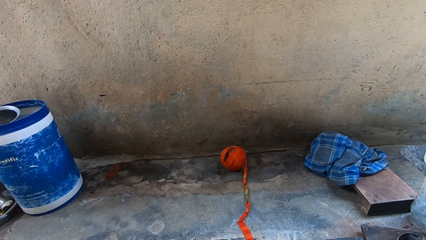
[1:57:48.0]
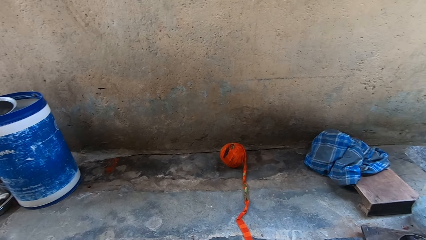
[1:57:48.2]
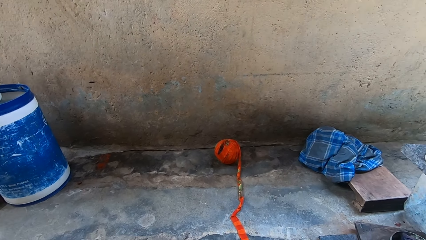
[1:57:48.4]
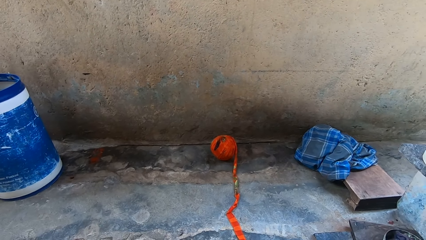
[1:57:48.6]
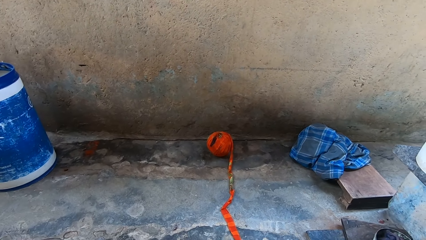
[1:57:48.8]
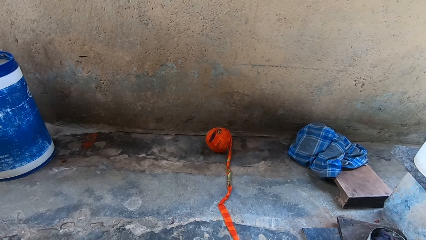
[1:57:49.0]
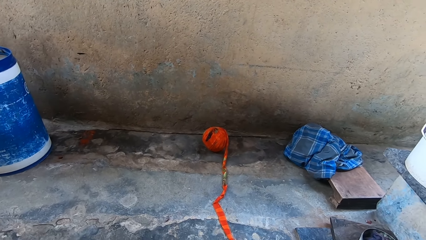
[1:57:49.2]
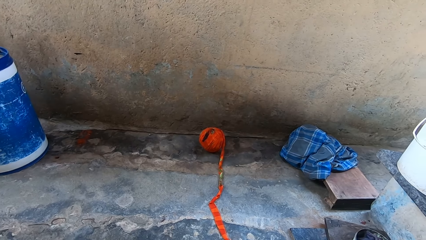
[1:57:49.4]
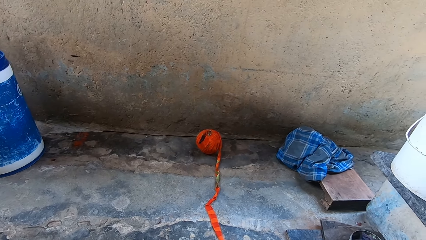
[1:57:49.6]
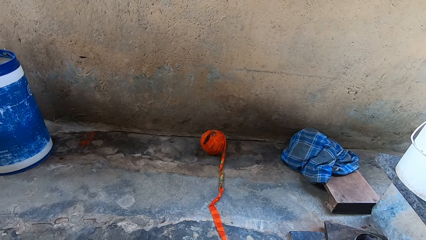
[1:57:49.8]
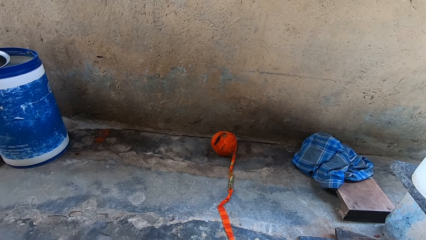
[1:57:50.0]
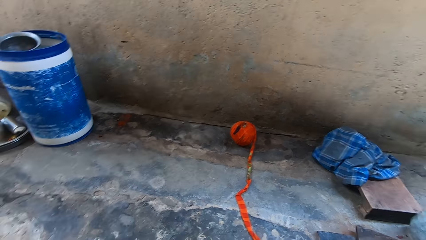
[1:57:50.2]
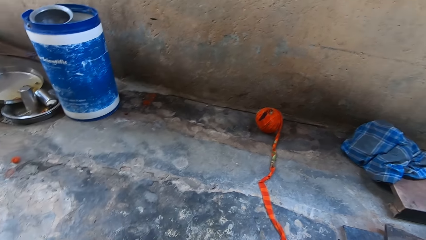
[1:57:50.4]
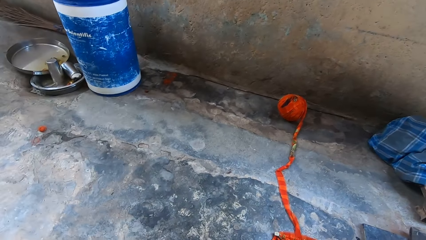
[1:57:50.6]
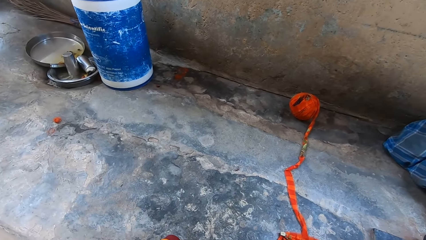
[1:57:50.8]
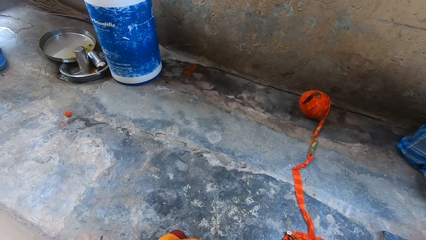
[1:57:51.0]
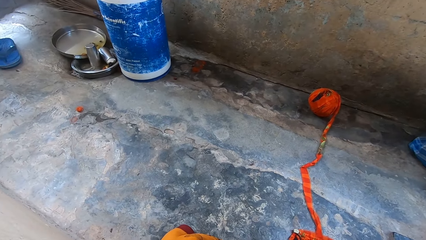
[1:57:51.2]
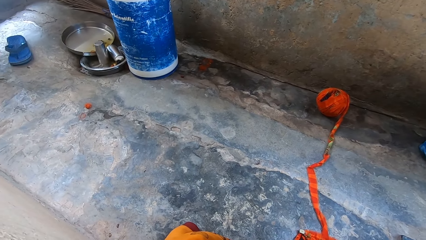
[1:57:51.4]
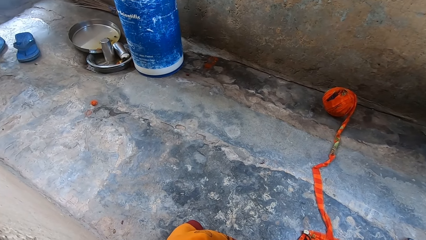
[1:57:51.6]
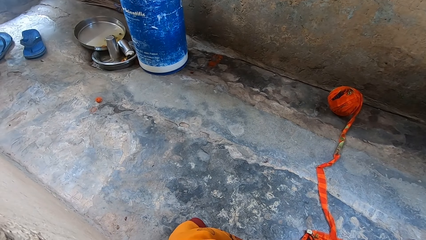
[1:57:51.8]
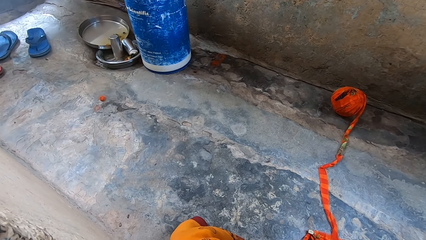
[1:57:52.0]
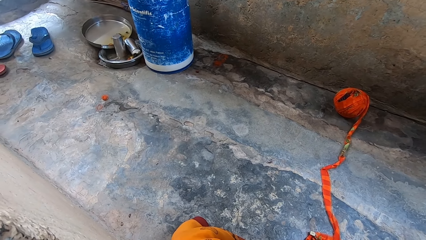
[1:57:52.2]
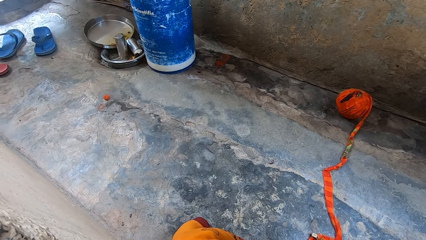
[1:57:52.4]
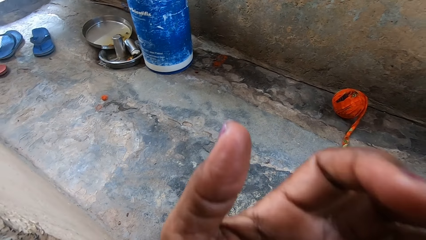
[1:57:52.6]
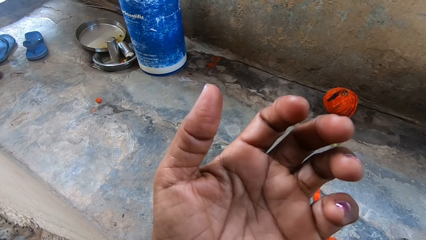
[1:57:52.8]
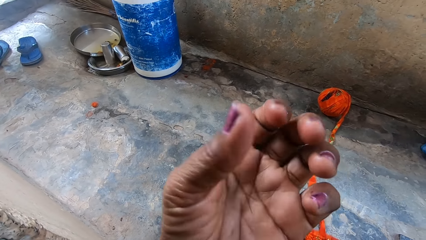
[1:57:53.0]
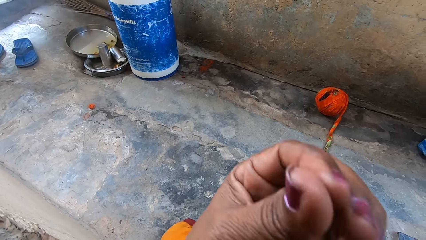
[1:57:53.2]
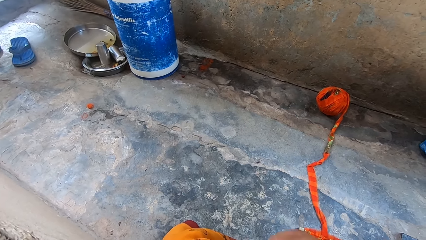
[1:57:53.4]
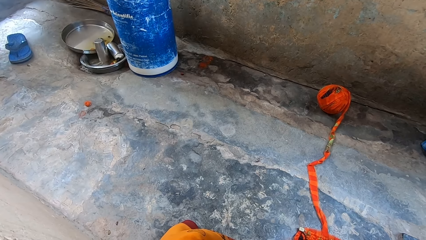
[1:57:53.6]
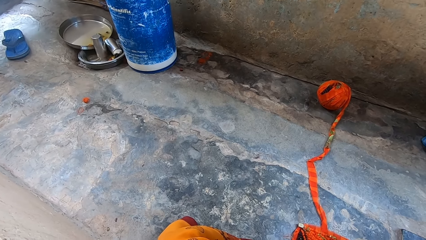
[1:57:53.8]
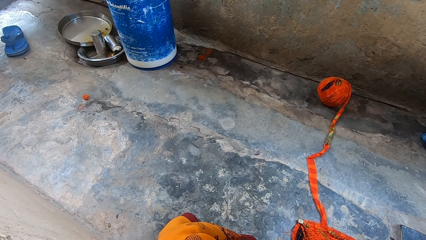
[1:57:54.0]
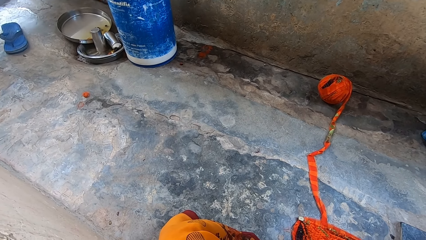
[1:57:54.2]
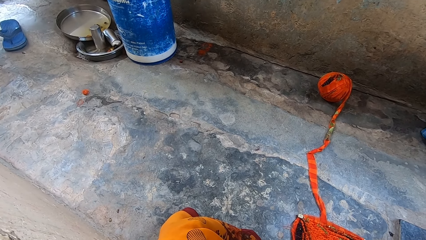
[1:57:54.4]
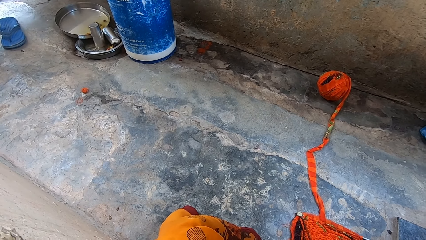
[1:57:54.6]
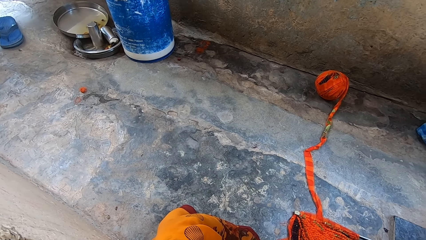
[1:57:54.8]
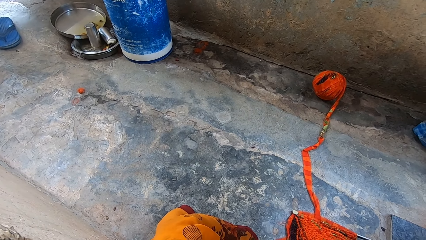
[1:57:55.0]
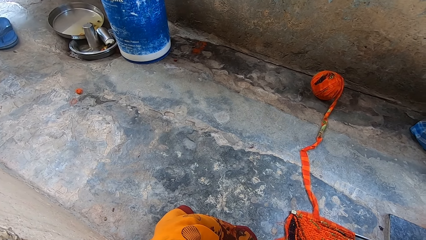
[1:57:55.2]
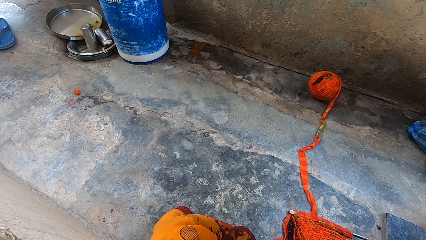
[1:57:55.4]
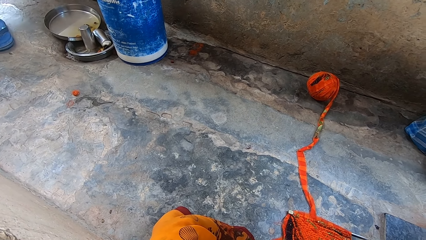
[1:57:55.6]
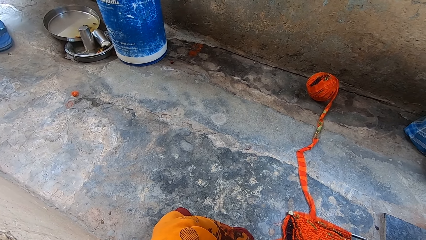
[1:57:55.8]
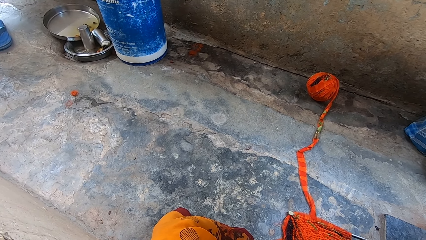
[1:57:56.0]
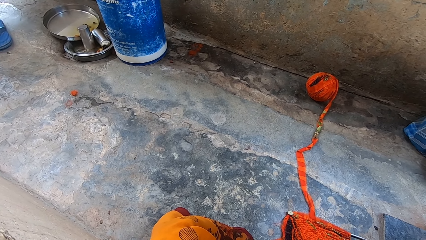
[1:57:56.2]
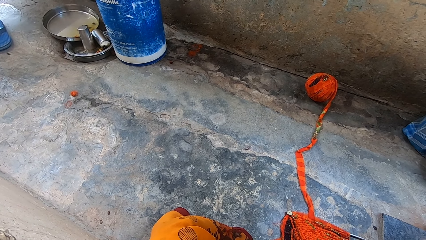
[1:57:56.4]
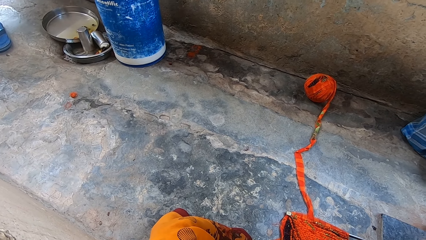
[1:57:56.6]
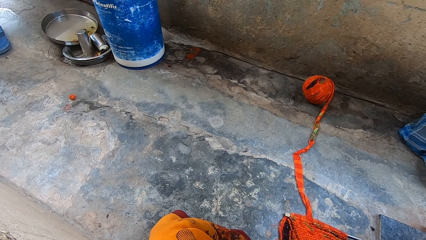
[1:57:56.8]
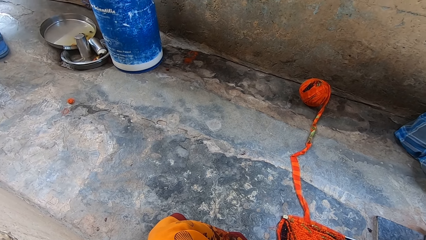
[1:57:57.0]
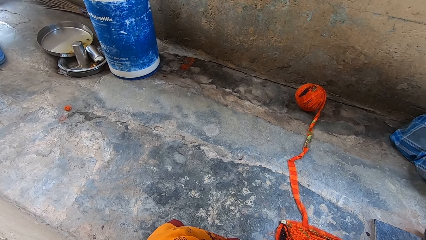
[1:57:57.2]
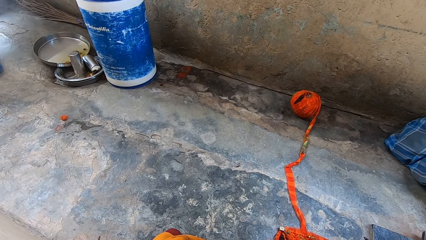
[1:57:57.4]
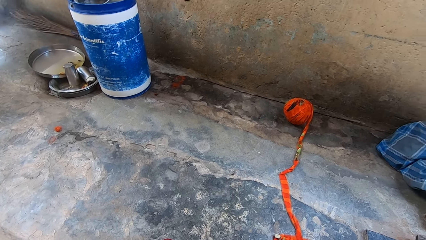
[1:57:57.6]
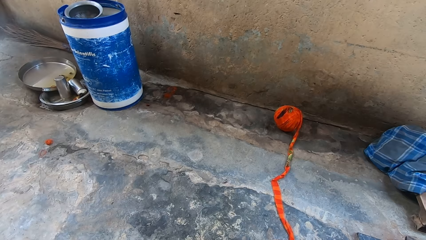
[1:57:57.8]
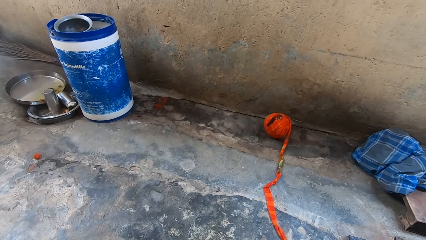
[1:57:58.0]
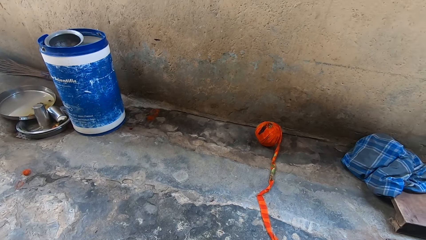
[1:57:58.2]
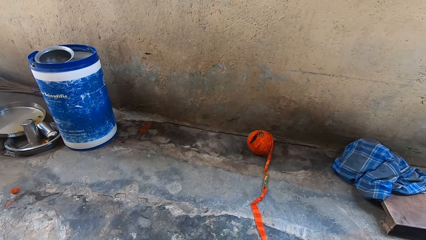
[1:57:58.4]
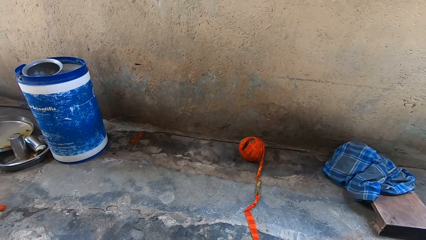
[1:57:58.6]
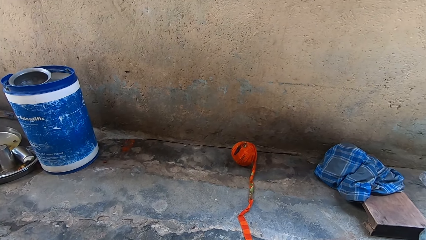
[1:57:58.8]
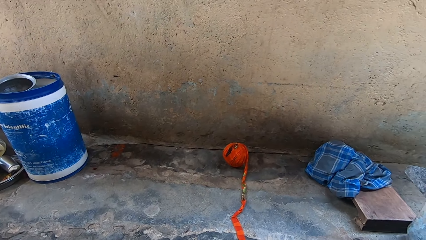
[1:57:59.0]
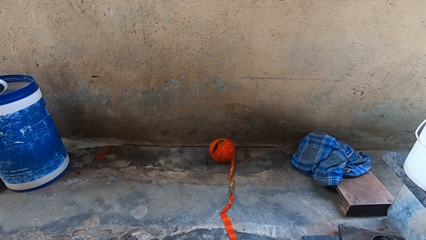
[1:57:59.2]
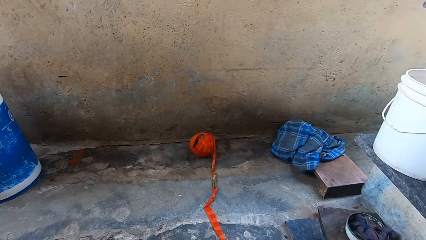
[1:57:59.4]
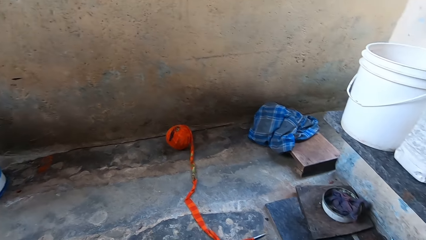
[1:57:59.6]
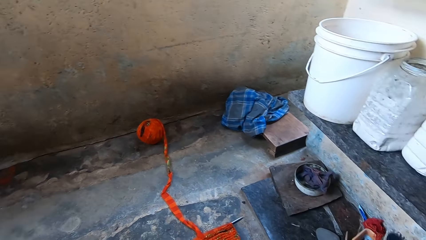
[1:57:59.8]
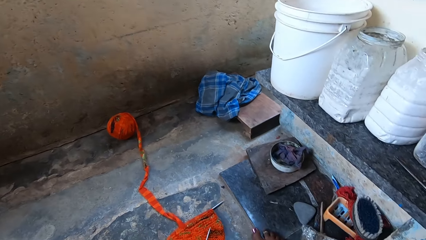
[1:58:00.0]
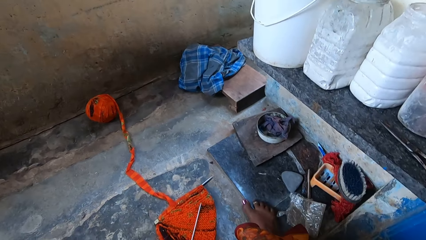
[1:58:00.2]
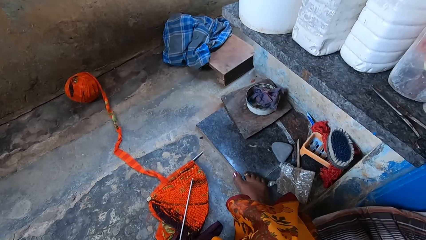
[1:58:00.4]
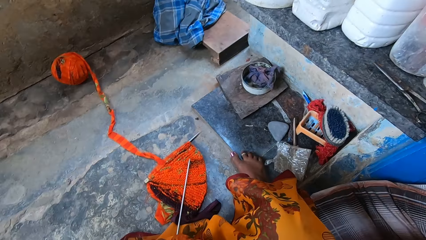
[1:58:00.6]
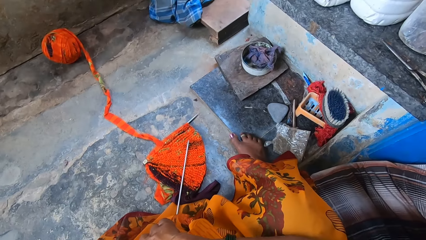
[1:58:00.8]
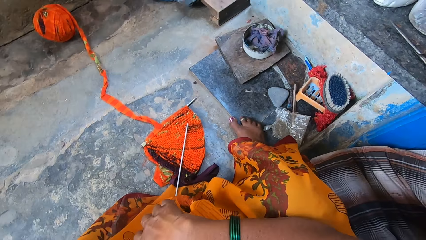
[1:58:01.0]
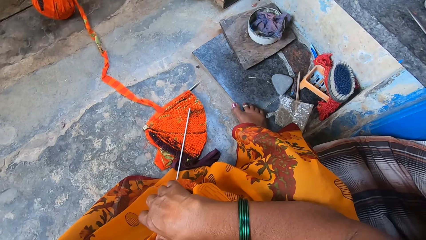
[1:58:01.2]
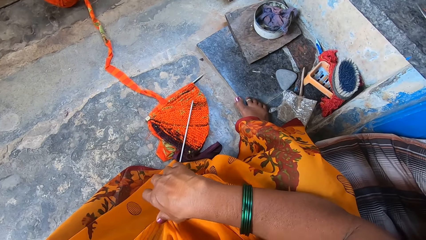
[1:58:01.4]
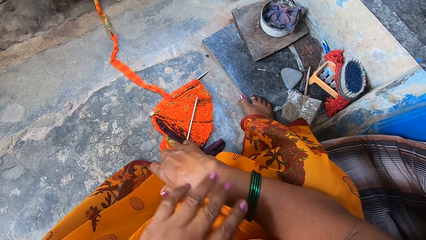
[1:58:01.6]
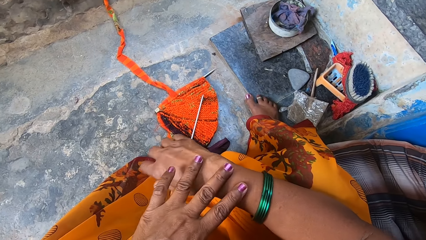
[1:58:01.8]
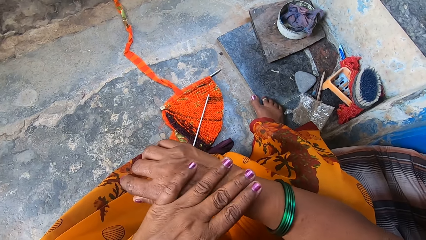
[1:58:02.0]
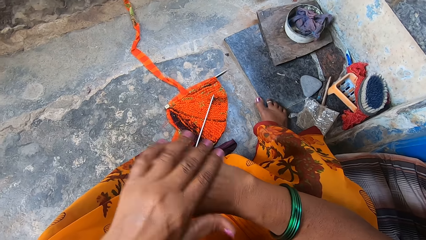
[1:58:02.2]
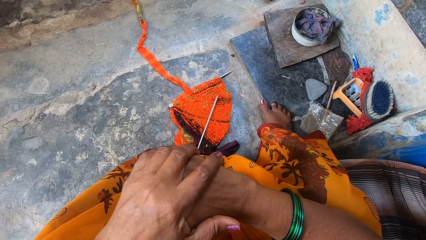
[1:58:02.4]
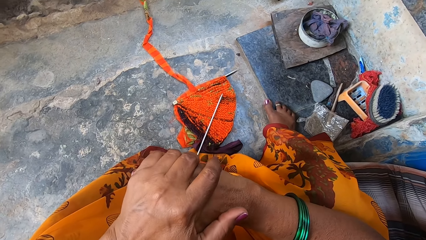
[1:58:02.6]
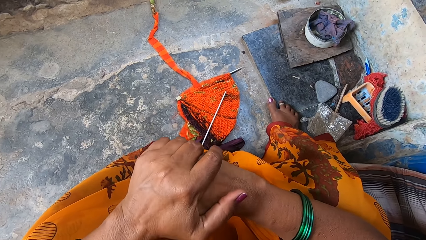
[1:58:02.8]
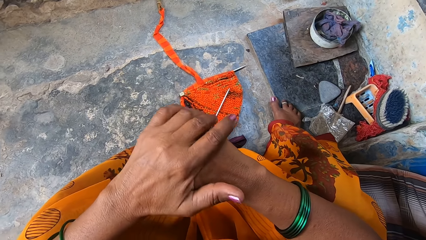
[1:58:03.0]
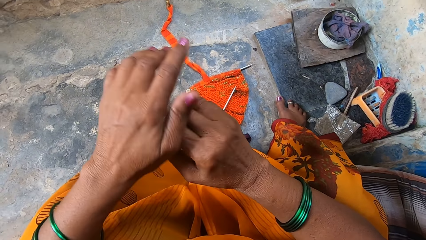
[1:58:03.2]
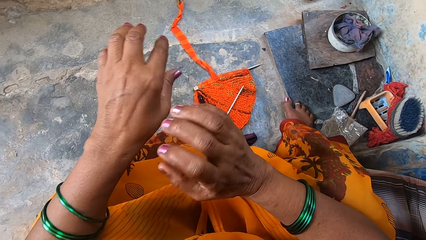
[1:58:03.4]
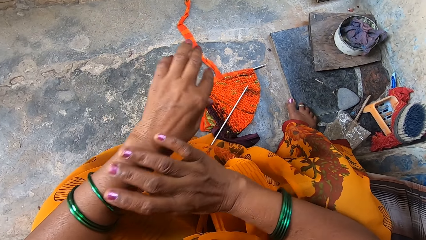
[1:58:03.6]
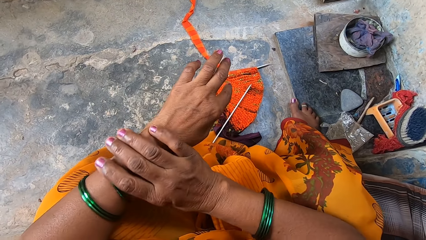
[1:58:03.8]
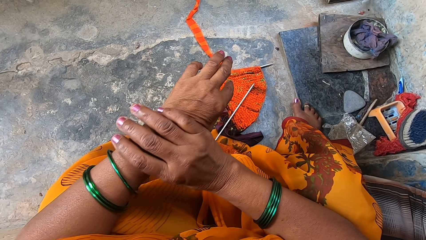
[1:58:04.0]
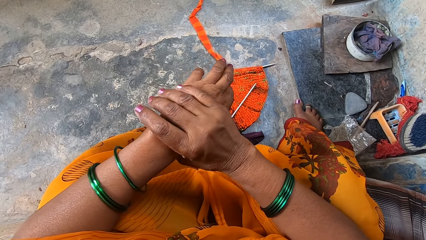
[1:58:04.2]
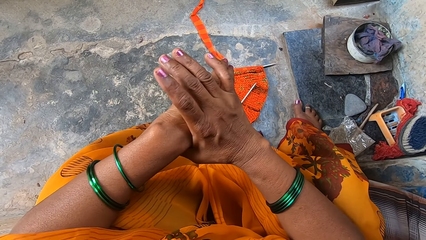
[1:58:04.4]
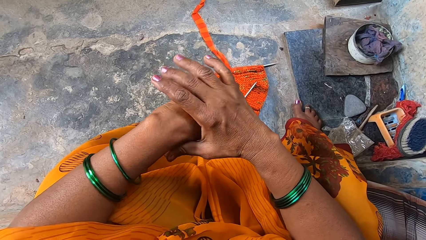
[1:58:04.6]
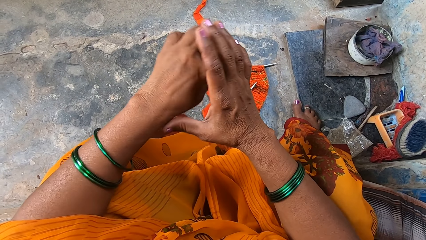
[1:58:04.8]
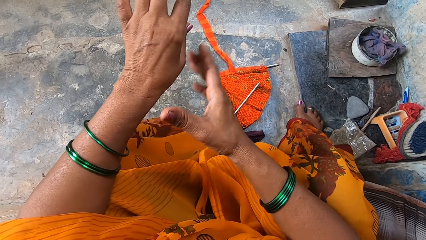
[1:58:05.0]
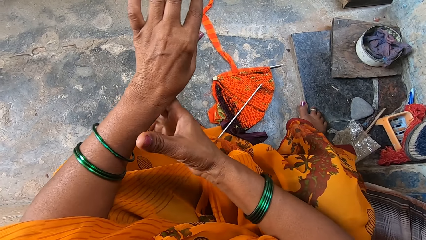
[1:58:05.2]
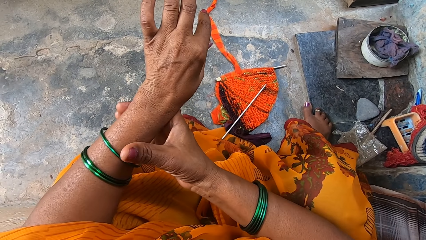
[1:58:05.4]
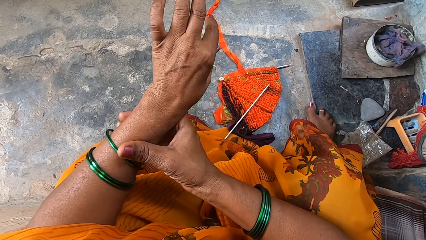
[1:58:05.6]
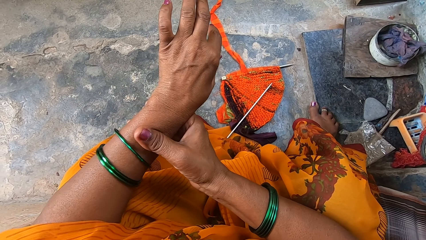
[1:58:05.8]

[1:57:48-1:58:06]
The camera wearer touches her face with her left hand. She touches her left index finger with a thumb. She looks around. She massages her hands. She touches her right wrist, touches her right knuckles and touches her left wrist. She rubs her wrist with the right hand.
